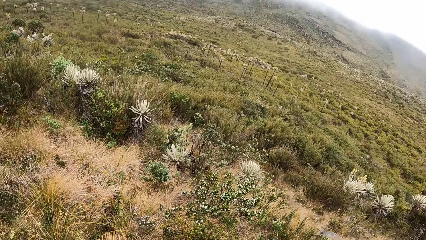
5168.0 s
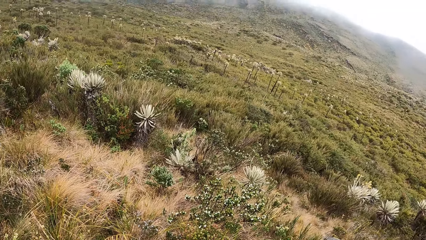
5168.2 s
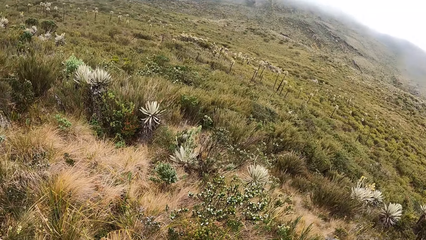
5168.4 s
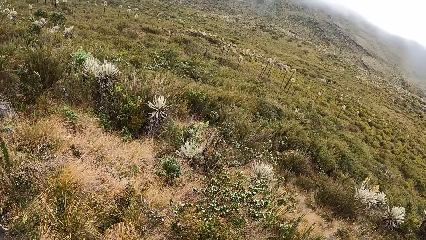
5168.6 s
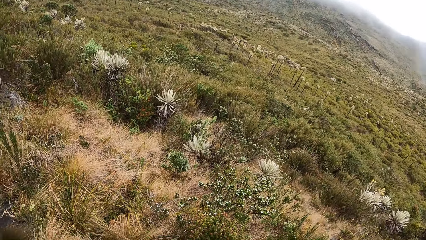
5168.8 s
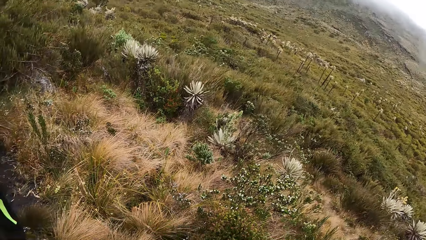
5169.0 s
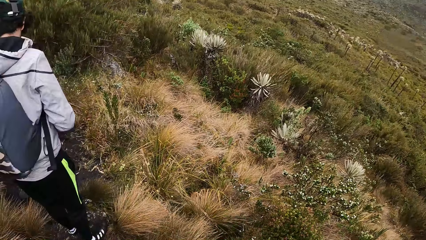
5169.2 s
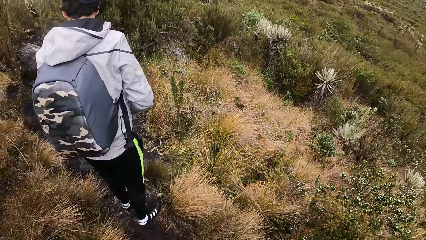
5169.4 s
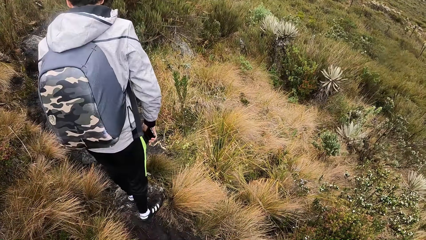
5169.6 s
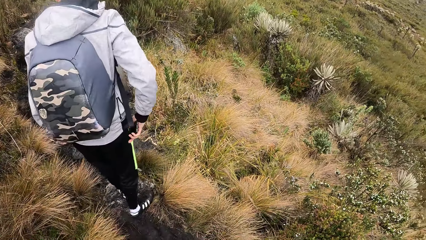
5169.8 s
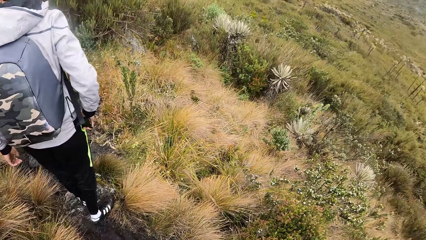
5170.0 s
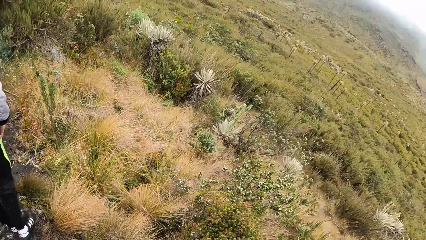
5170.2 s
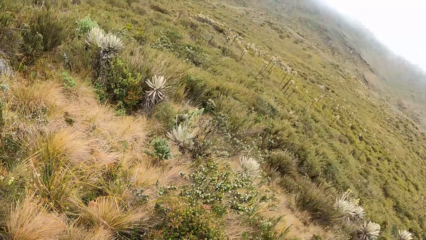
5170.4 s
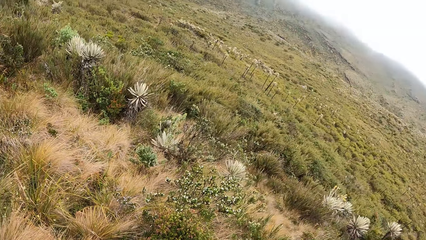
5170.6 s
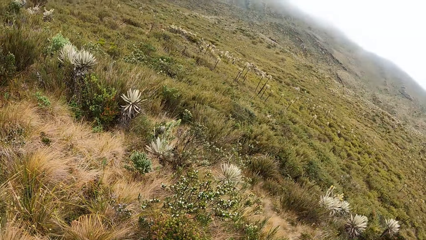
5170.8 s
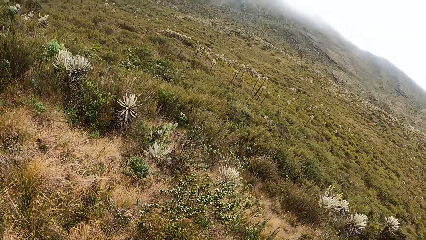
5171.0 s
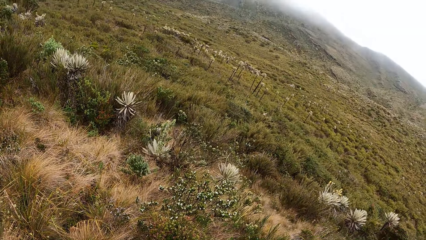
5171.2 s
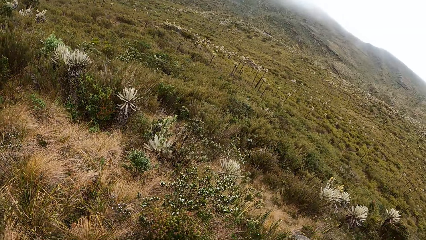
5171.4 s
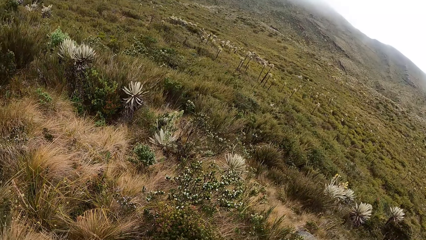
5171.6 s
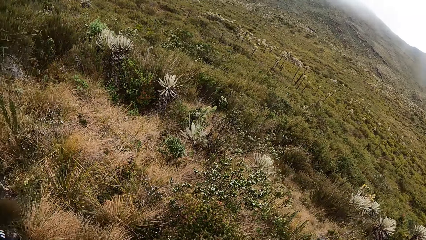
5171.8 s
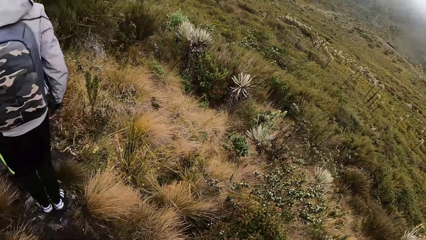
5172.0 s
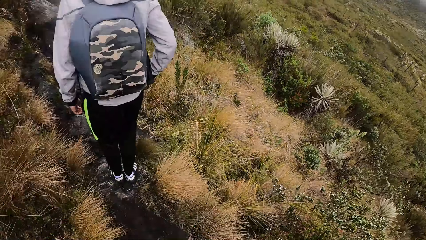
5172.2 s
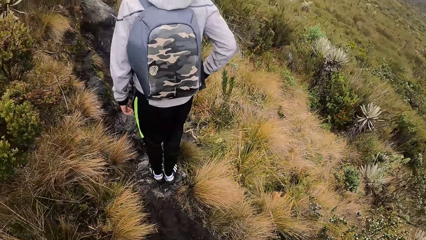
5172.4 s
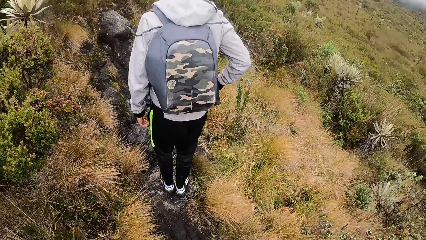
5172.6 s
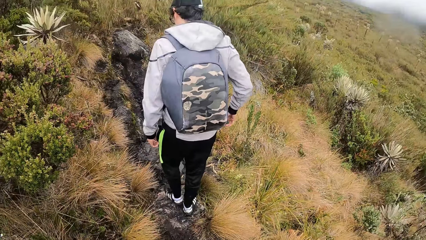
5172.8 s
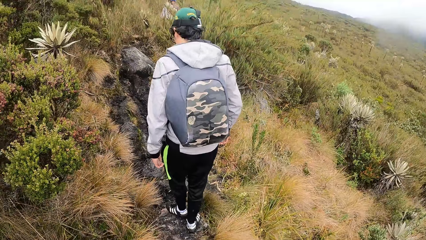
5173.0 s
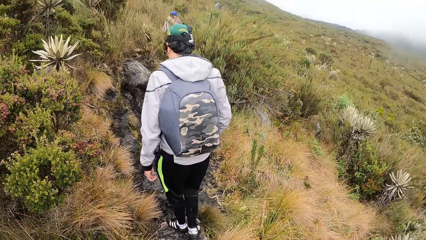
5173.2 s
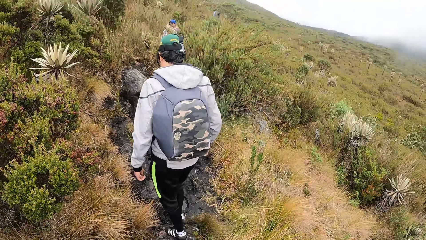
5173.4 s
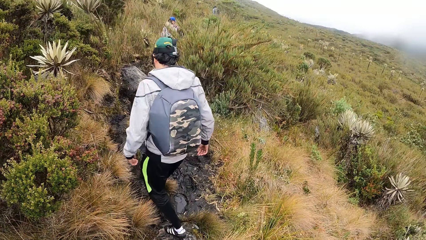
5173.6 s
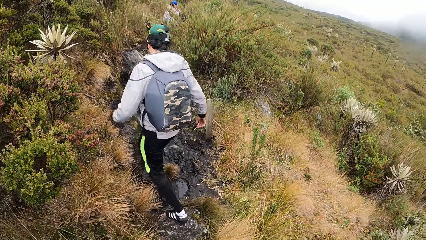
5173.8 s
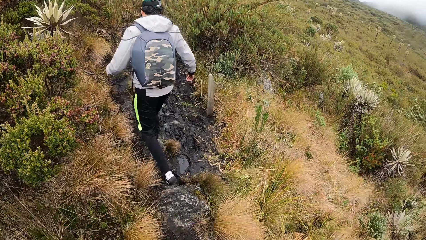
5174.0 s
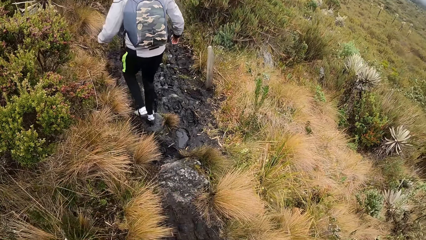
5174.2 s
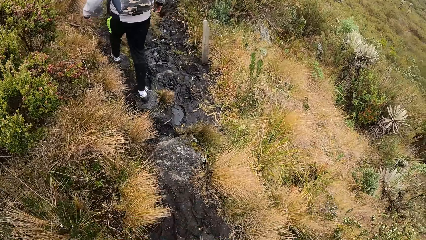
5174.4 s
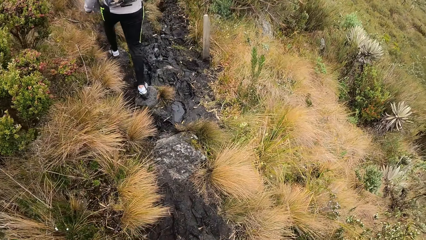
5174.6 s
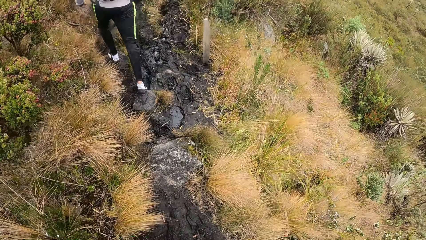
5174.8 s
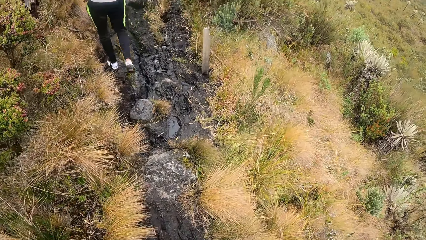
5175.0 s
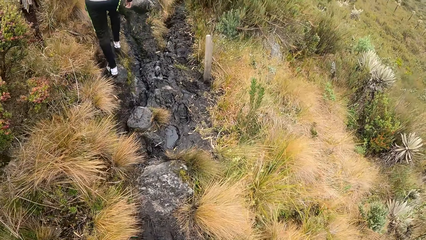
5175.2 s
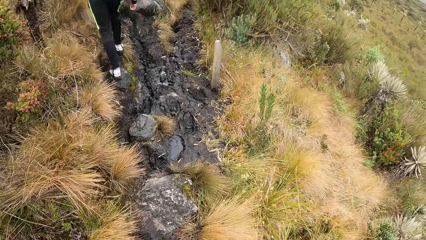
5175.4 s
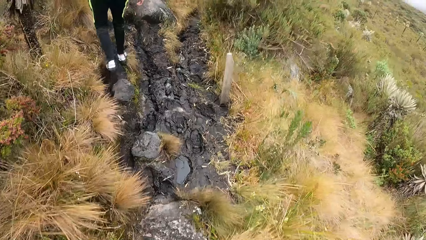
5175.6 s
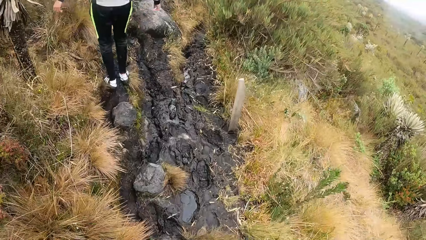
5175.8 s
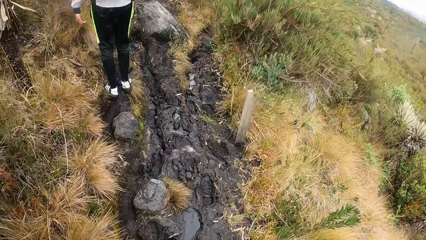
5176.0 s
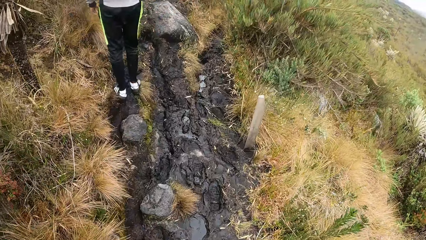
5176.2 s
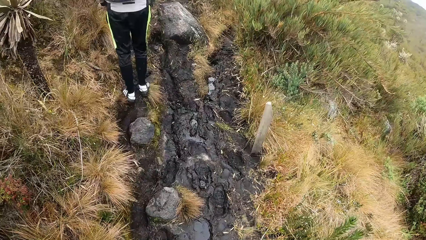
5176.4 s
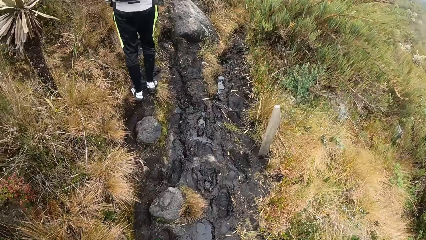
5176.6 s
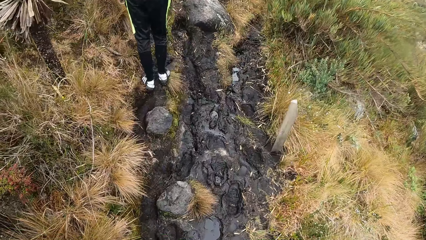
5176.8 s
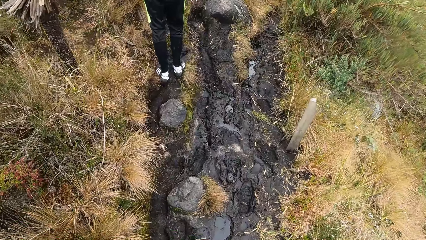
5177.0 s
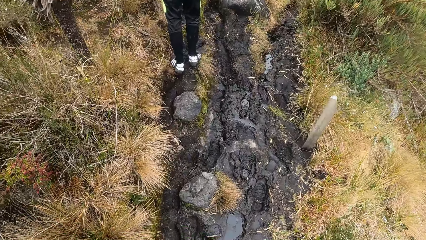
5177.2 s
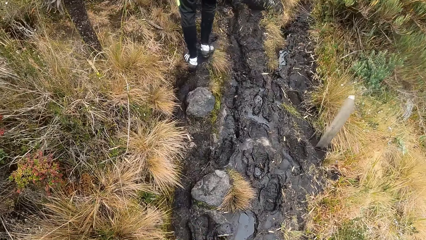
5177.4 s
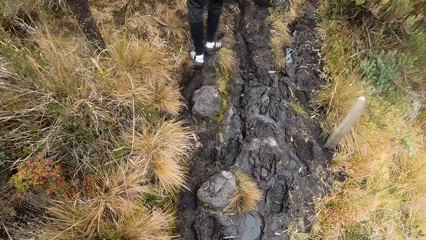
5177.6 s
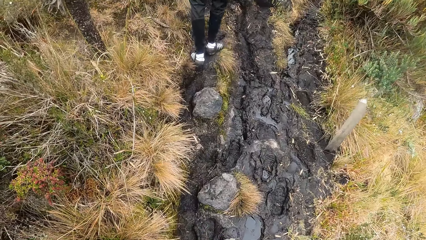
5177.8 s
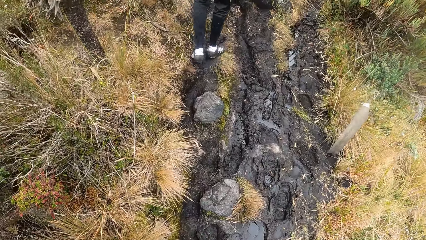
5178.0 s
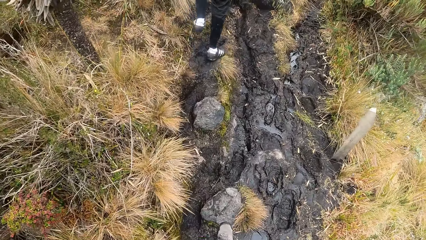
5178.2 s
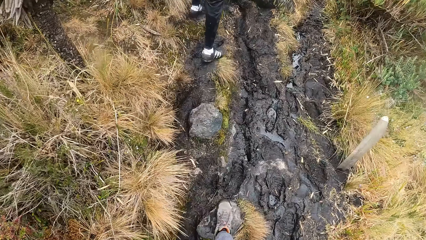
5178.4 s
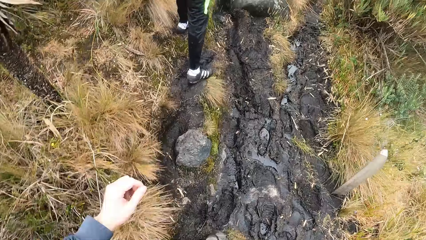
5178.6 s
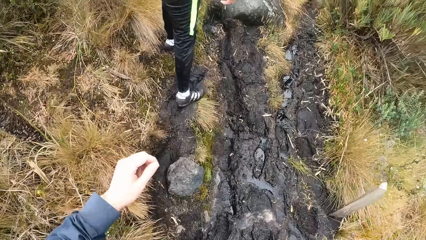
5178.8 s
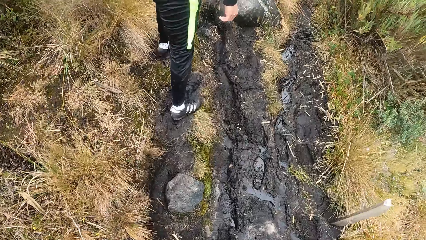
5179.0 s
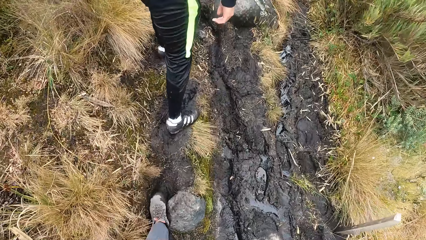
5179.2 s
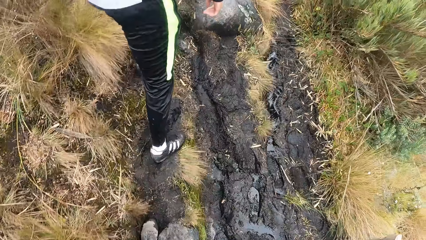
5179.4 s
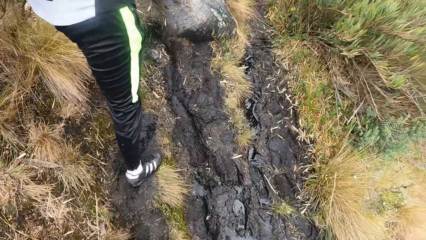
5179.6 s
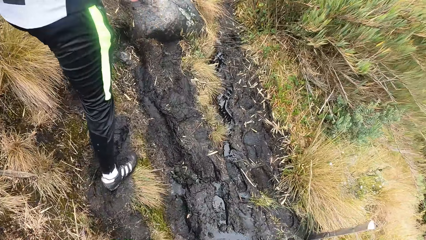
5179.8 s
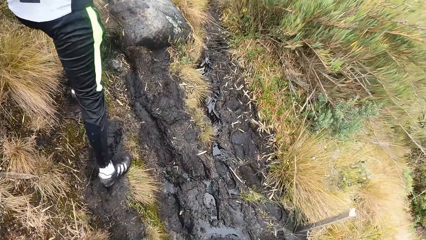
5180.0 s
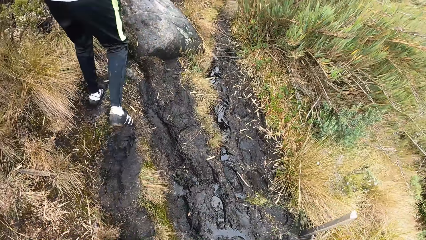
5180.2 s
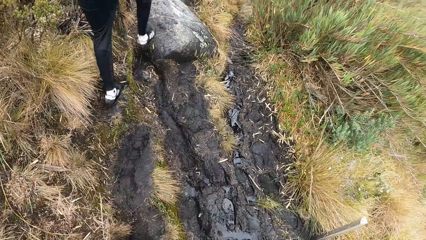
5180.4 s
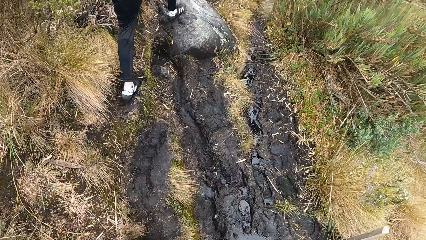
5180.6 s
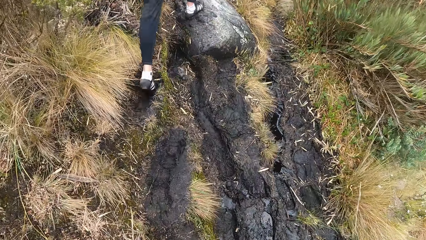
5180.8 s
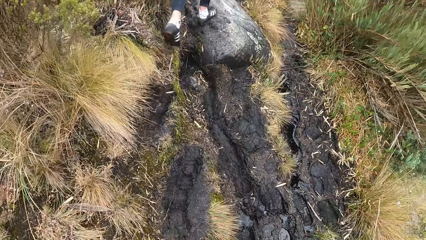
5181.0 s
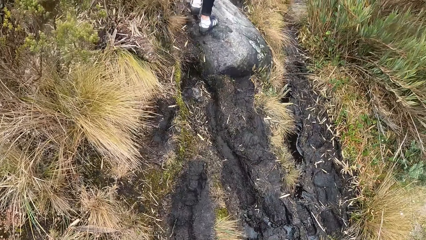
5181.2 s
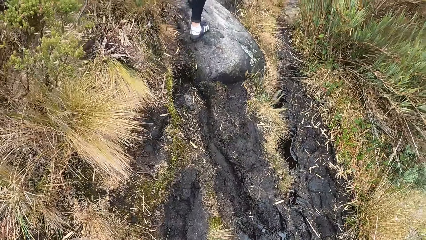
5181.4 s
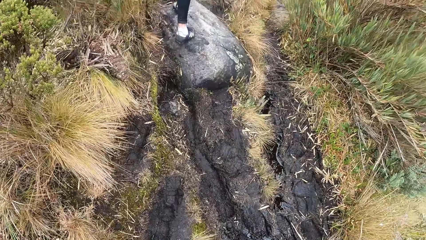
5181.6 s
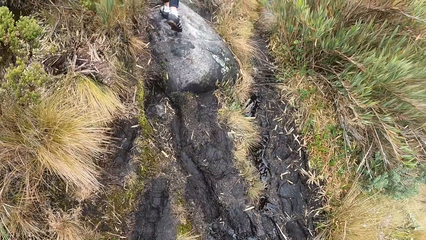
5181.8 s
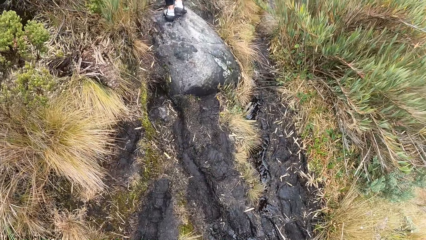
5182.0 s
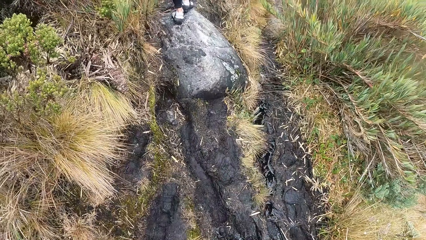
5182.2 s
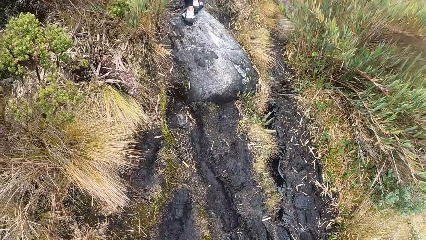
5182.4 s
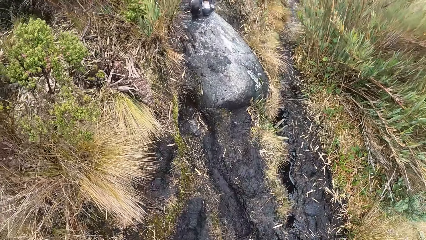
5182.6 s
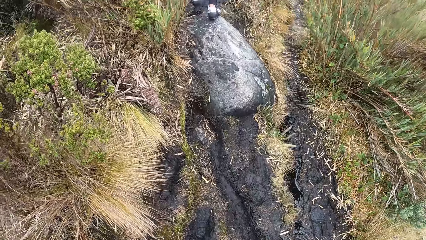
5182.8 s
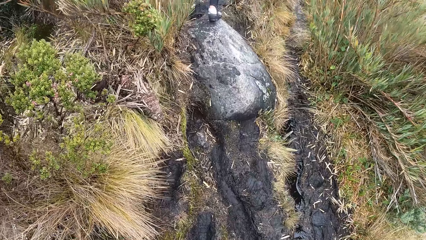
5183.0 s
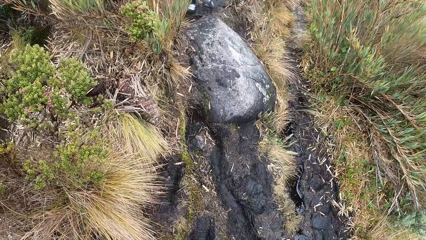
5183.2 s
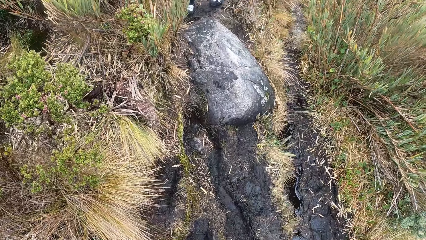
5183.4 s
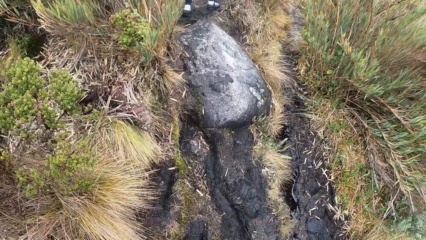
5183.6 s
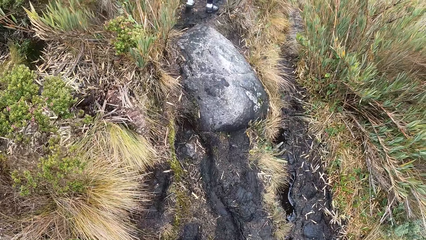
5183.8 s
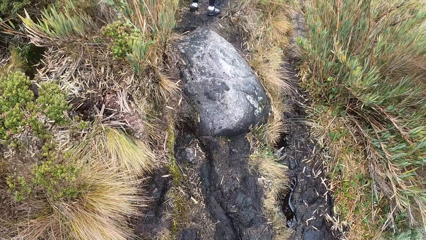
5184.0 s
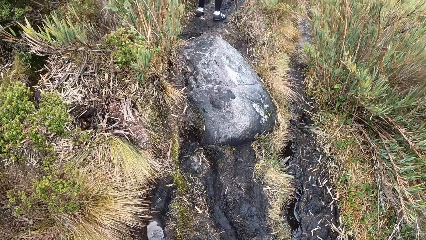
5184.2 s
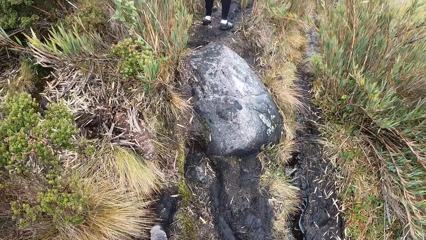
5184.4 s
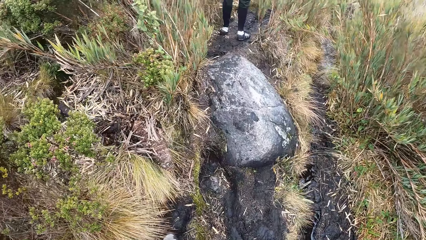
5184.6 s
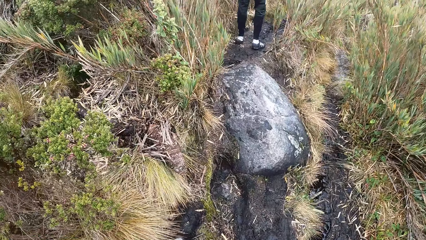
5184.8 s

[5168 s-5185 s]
The man puts the phone in his trouser pocket. The camera wearer looks around. The man climbs a mountain and walks forward. The camera wearer climbs the mountain and walks forward.
